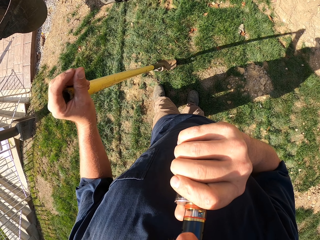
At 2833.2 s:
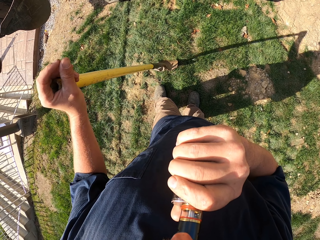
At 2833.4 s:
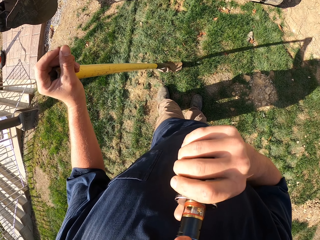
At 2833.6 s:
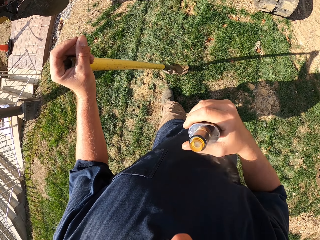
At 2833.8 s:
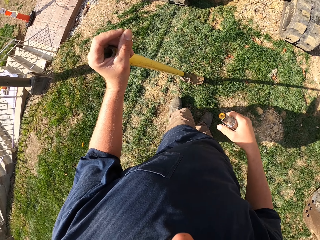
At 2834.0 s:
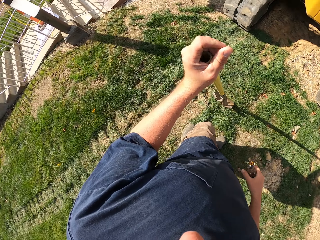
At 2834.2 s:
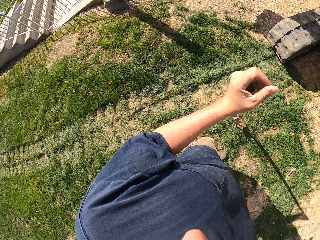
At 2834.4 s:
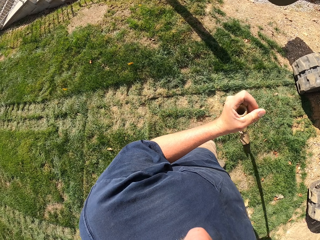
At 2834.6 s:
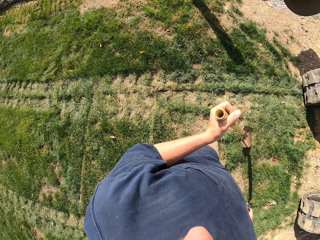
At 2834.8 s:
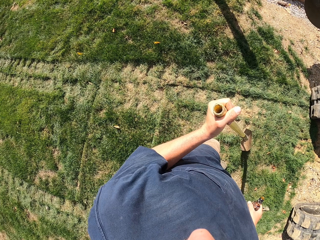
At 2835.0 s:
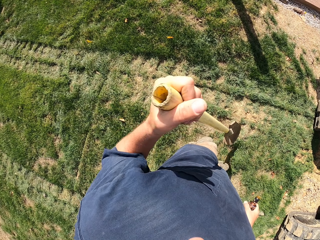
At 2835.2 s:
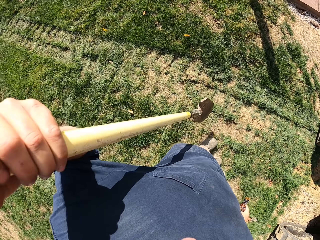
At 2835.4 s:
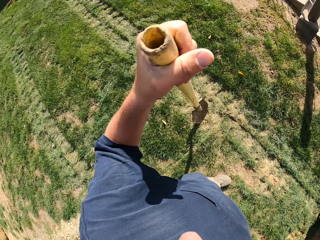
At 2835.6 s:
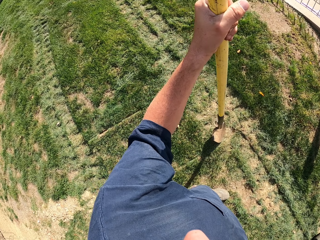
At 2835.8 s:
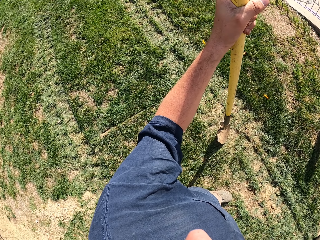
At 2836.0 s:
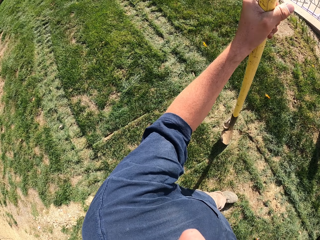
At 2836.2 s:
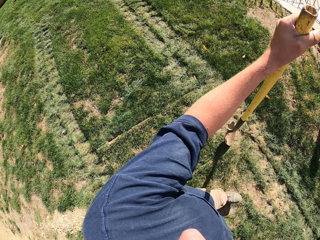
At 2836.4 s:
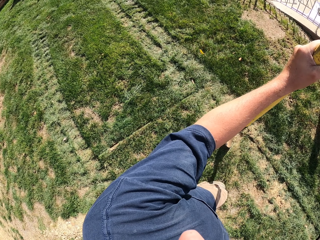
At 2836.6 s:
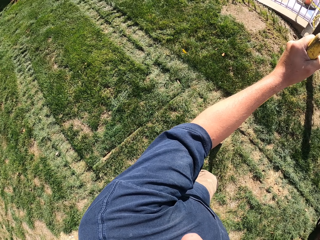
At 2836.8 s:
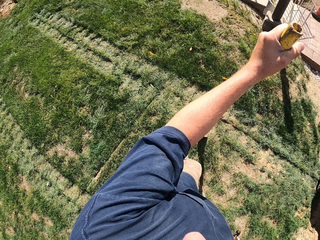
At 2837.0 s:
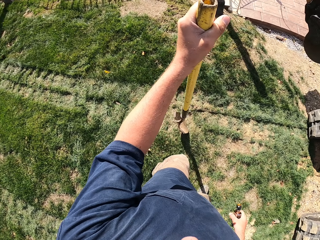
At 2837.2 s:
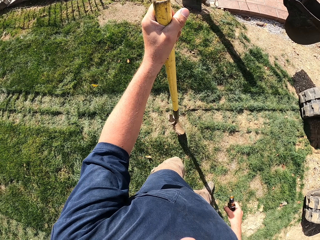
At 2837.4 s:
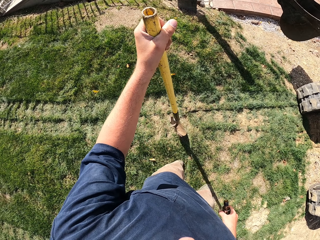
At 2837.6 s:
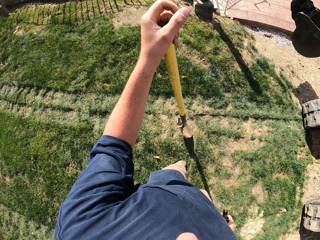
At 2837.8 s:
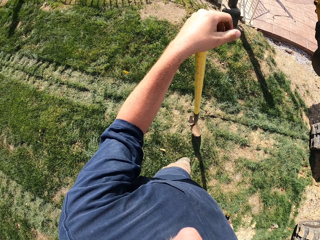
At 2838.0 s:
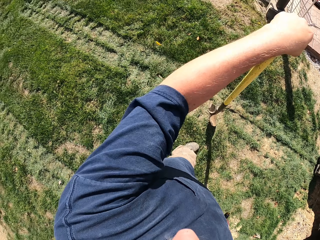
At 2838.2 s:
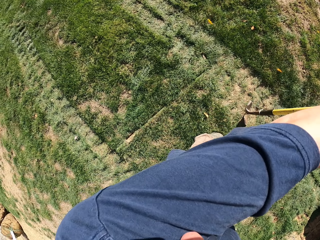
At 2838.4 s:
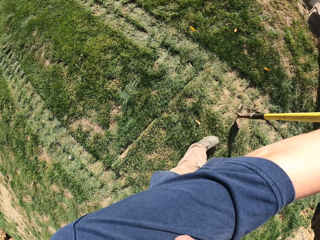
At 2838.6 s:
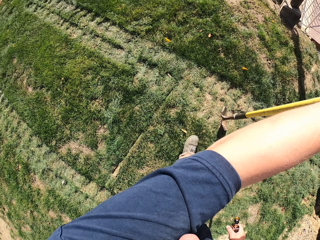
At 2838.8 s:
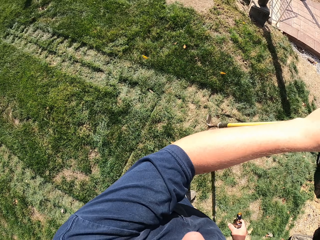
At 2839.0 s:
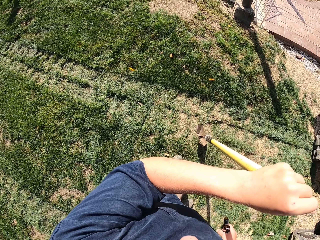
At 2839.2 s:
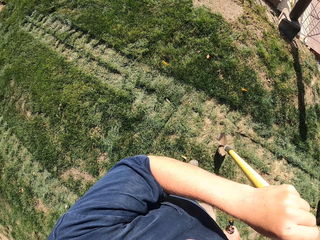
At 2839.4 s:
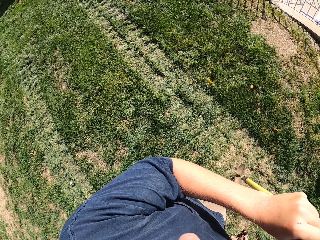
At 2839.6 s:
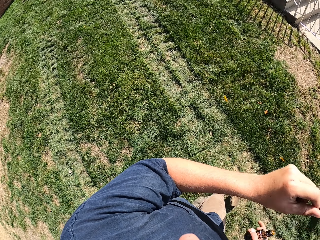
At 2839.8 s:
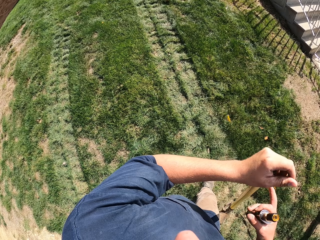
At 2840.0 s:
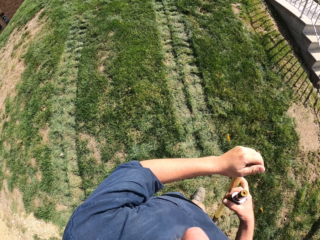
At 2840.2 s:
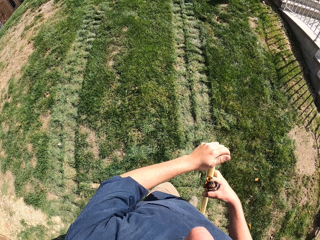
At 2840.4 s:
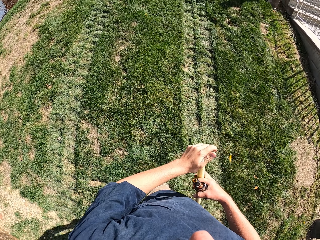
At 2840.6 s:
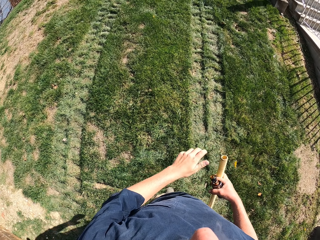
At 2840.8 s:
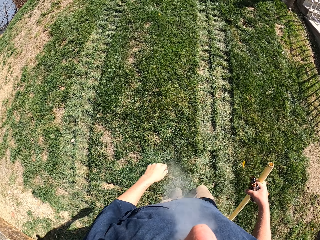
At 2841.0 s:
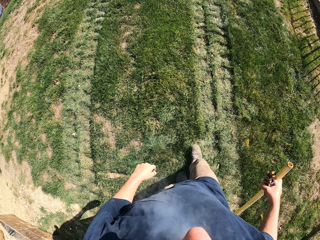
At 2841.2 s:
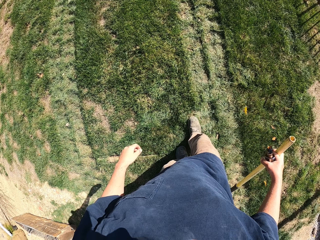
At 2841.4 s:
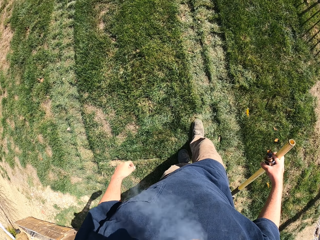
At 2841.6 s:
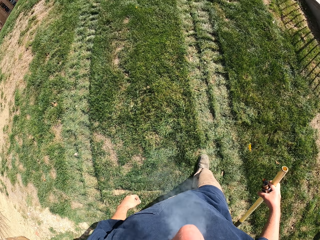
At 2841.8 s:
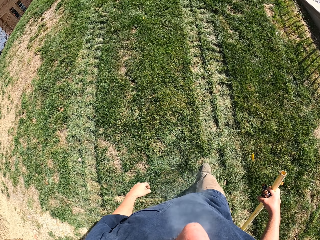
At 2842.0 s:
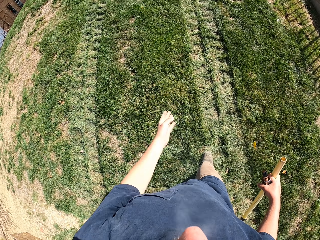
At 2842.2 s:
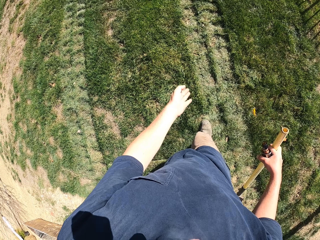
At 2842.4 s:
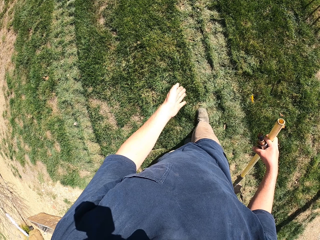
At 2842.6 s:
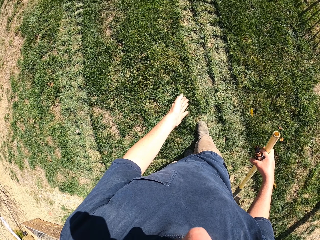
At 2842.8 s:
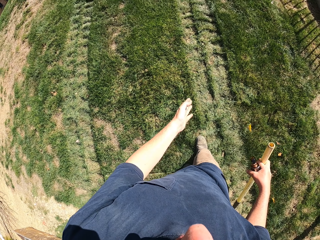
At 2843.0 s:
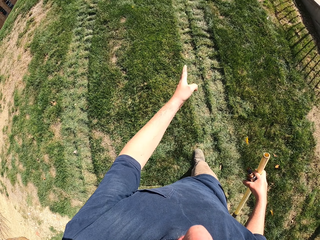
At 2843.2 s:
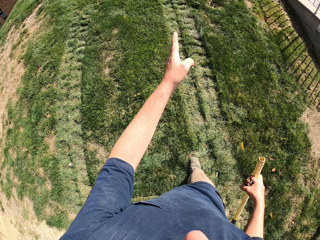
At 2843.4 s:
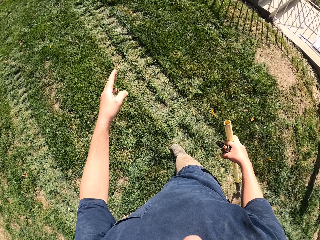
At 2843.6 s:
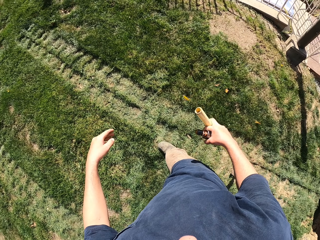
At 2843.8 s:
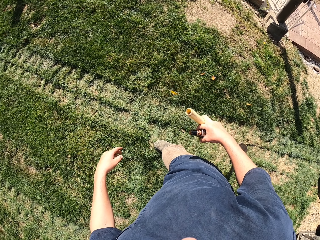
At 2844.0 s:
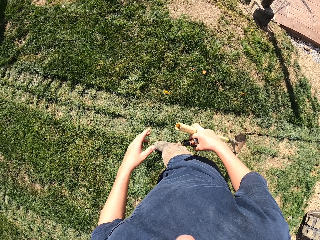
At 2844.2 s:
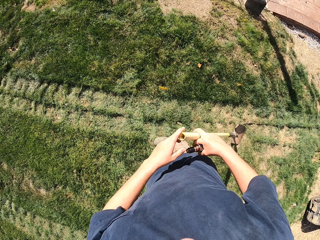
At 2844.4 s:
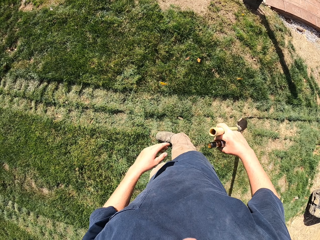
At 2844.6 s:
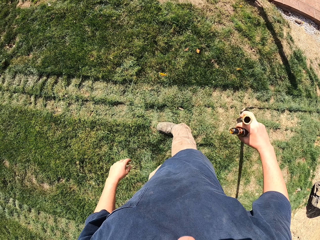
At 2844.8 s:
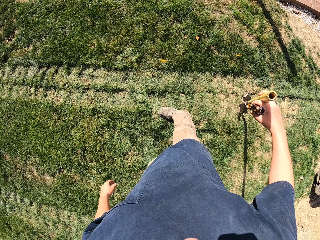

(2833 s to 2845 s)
The camera wearer drops the bottle from the mouth. They hit a spade on the ground. They shift a shovel on the ground. They walk towards the shovel. They shift the shovel to the right hand. They point on the ground.

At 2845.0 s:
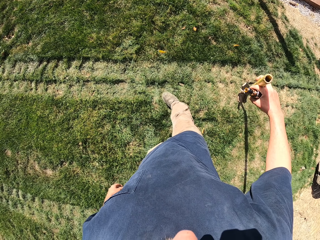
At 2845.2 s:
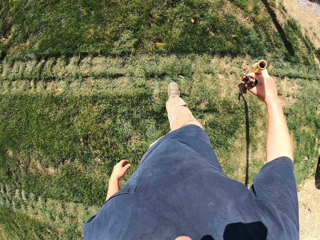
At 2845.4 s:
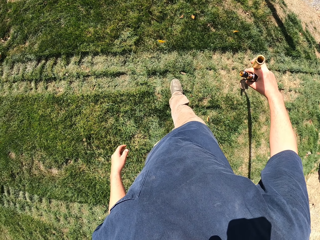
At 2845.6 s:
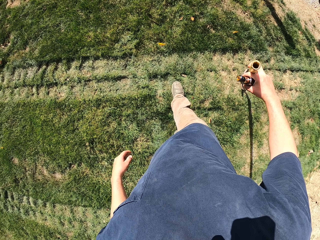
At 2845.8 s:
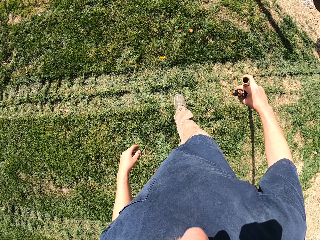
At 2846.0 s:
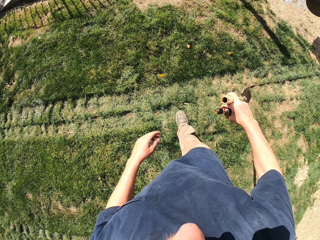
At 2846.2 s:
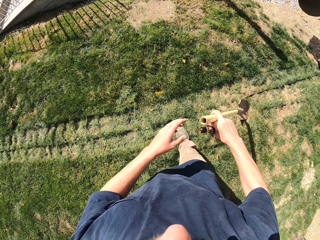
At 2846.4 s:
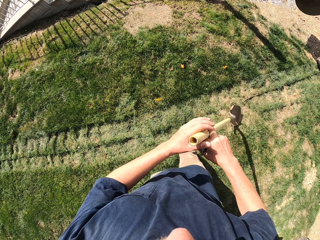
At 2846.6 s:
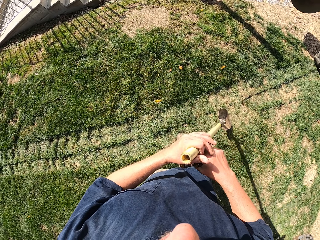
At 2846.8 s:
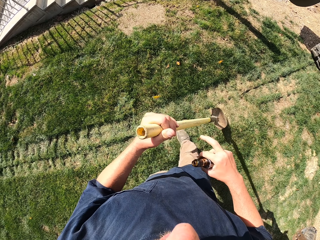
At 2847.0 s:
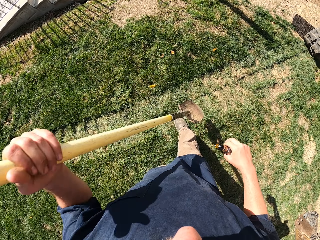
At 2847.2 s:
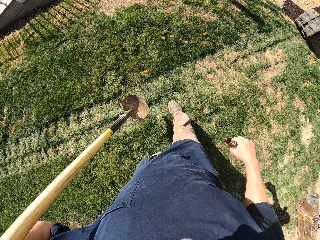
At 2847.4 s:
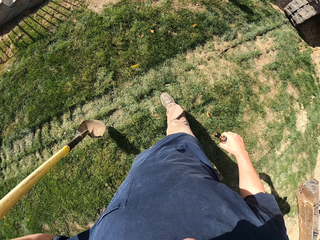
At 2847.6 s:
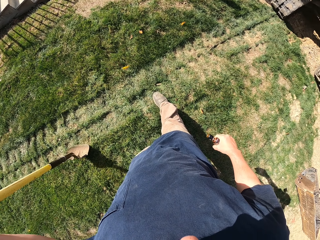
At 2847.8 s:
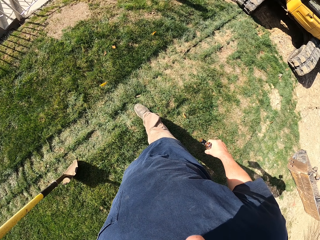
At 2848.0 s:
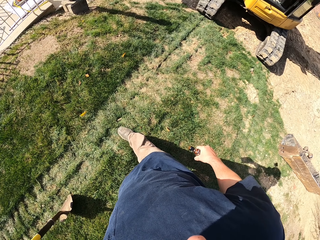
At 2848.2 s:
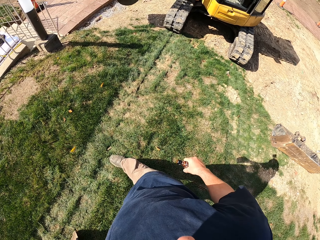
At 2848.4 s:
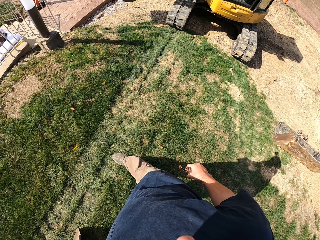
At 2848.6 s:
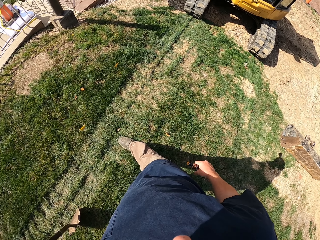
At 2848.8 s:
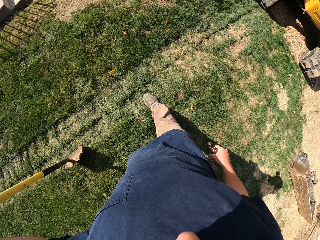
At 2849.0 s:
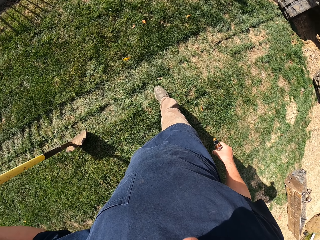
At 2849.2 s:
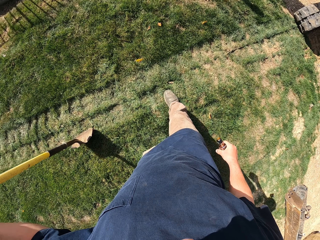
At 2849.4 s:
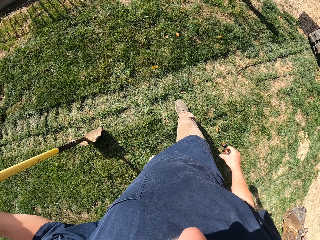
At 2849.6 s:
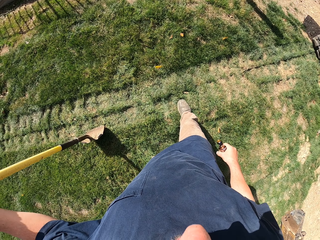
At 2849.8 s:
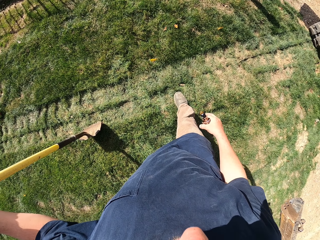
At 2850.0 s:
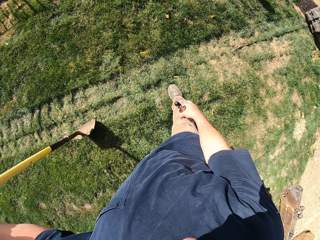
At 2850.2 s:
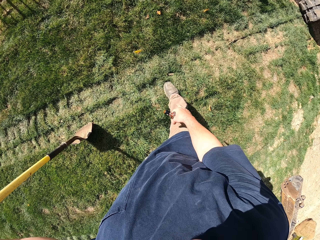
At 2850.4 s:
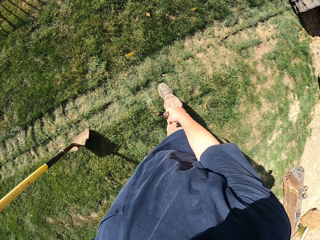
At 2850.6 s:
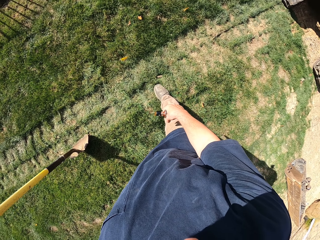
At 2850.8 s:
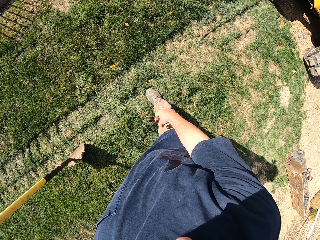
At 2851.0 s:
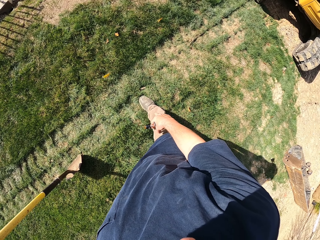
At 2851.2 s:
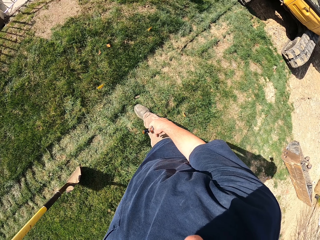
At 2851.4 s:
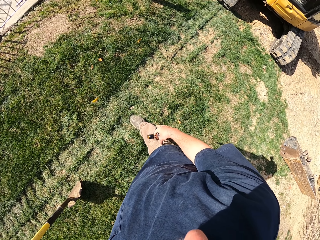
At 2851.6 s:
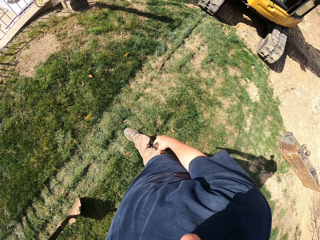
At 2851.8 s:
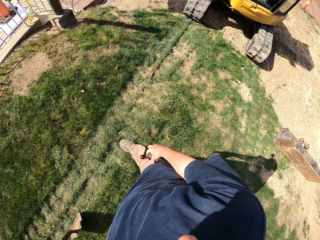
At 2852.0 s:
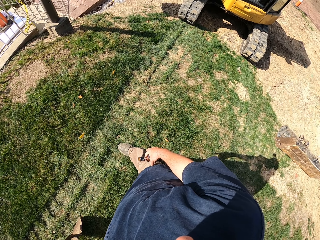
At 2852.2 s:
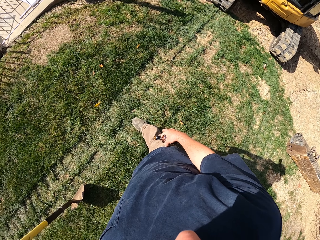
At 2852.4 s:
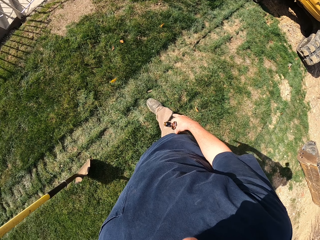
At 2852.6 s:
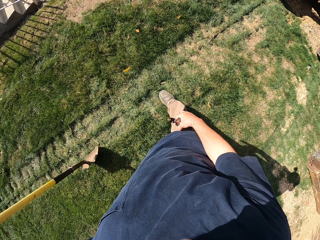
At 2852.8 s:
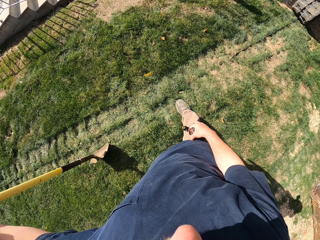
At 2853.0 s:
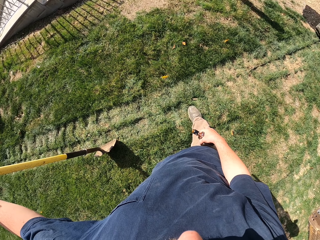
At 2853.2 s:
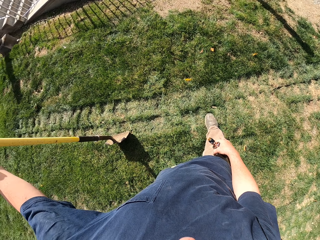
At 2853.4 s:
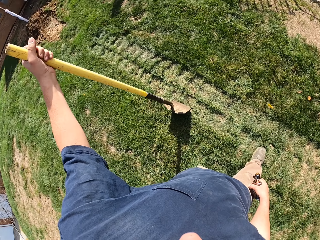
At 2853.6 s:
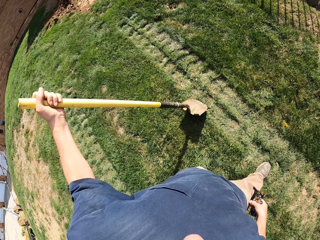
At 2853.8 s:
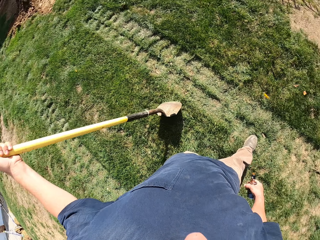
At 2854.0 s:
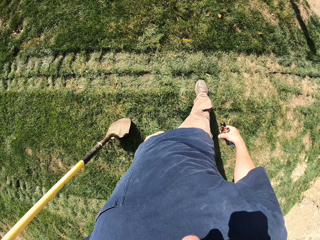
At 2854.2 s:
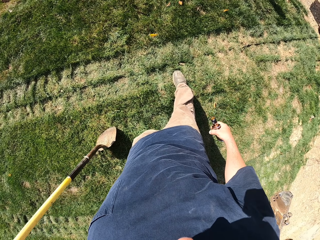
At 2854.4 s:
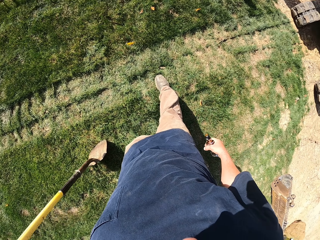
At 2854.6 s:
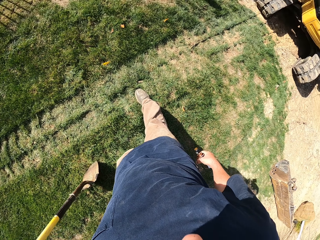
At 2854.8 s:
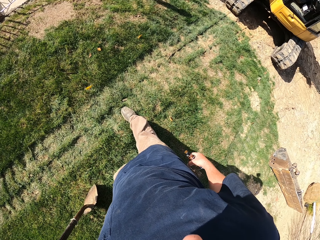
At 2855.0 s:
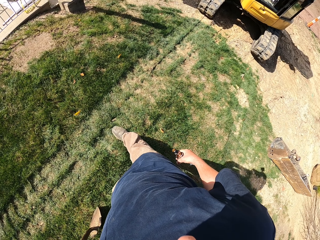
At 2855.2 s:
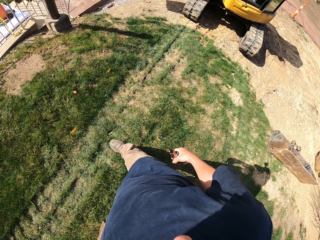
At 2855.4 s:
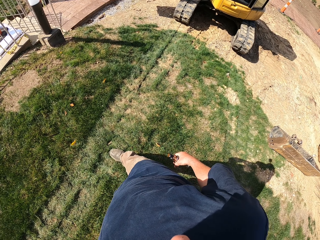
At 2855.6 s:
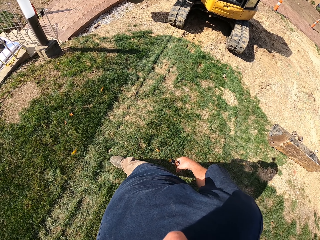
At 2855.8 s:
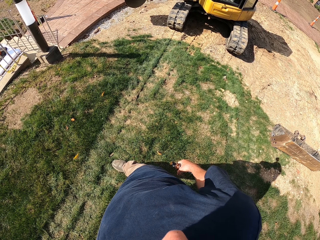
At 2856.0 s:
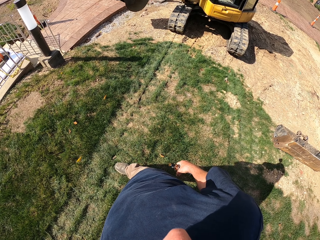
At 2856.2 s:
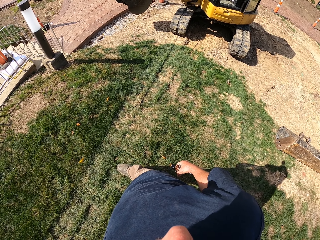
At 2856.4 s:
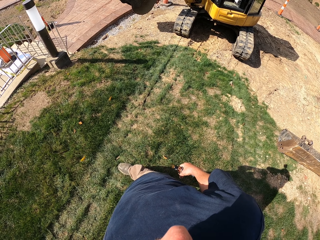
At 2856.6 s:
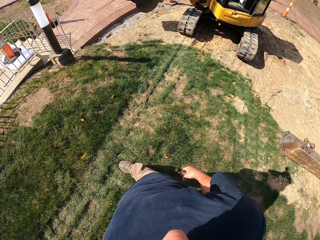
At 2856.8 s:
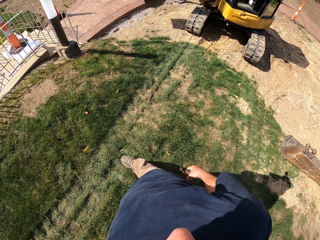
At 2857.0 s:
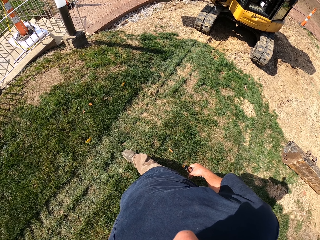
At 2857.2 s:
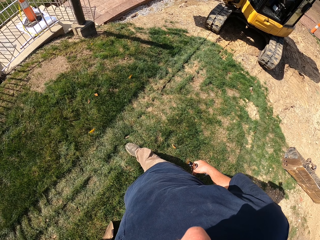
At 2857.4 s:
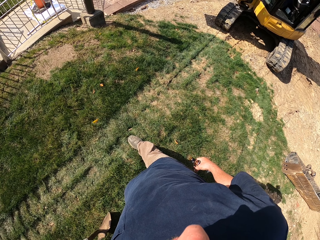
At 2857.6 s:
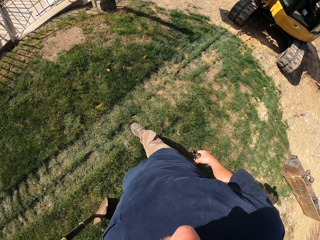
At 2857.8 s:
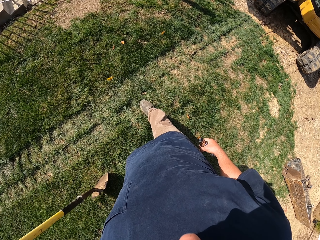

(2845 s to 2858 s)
The camera wearer shifts a shovel to the left hand and shifts the shovel on the ground. They stare on the compound.
